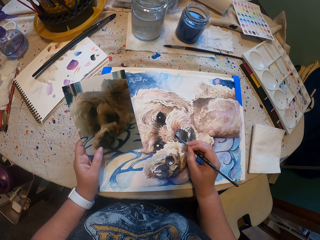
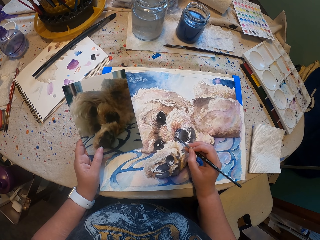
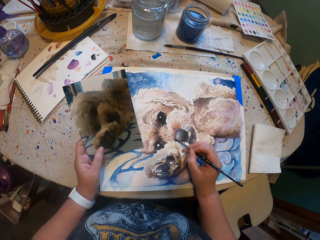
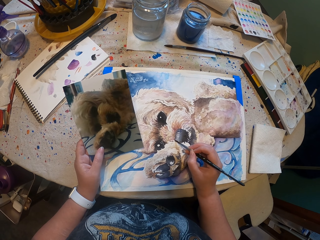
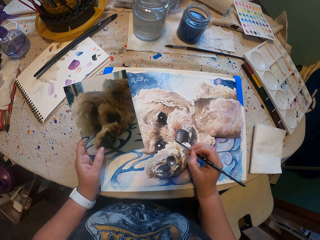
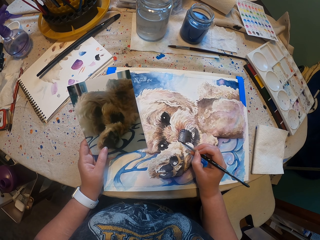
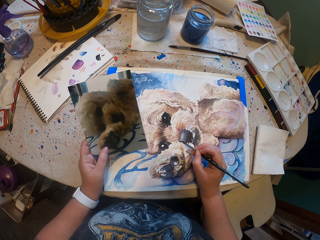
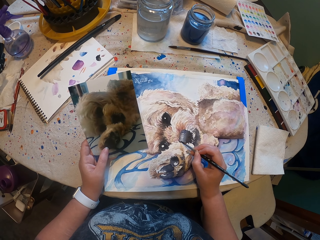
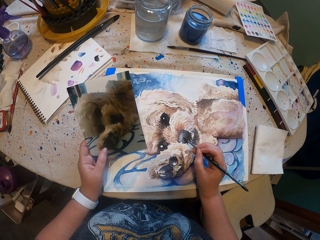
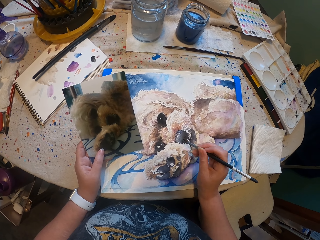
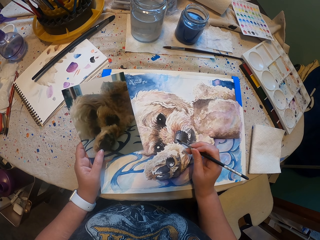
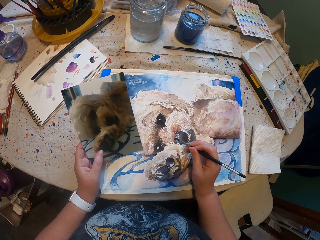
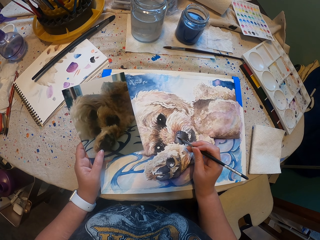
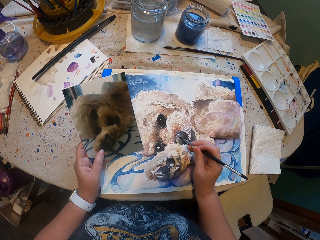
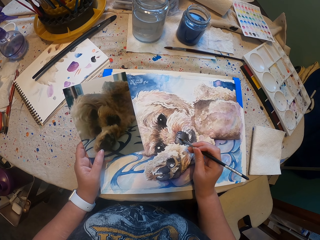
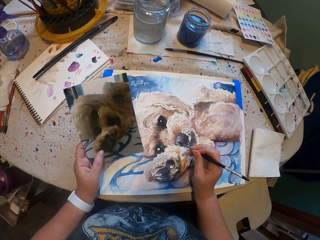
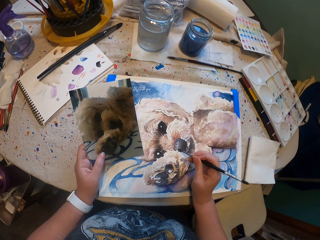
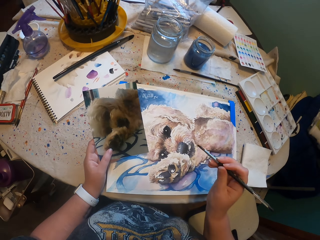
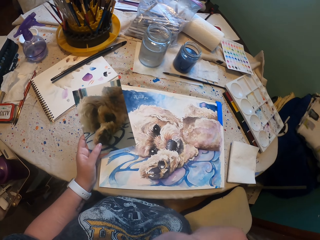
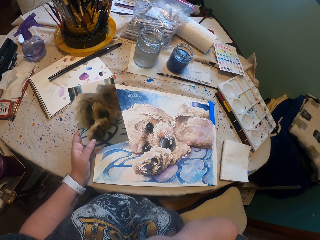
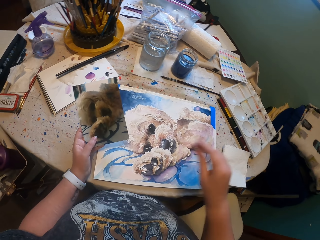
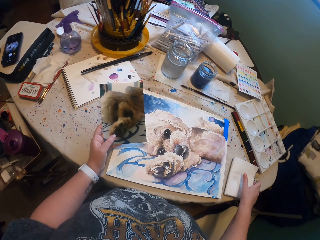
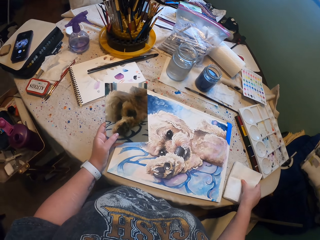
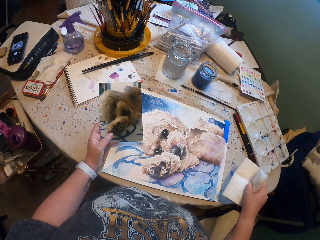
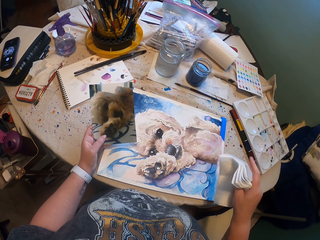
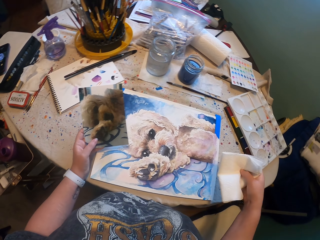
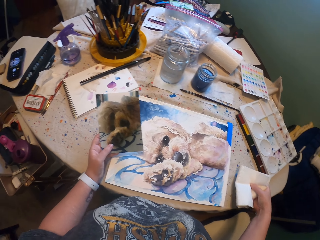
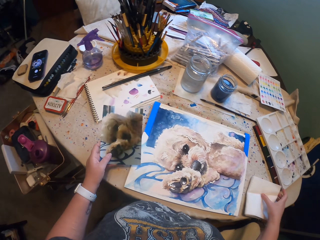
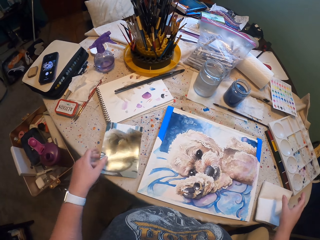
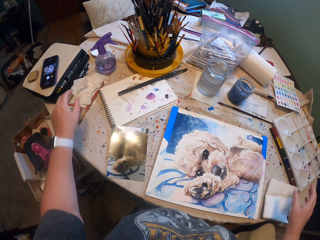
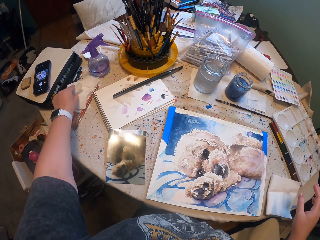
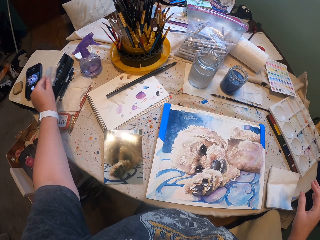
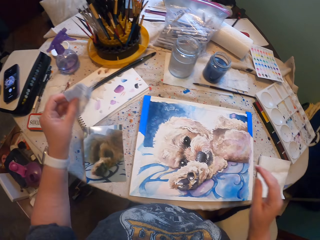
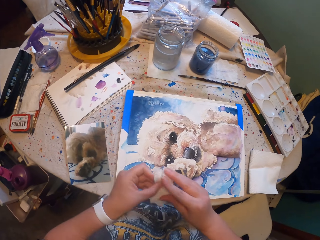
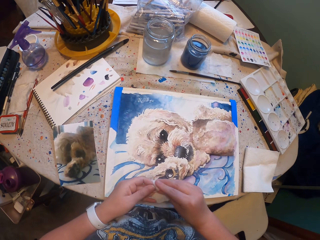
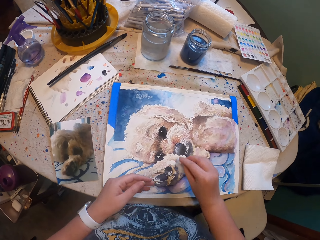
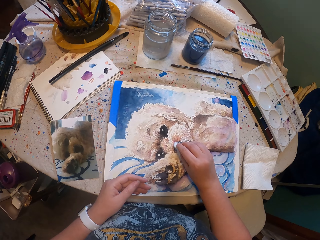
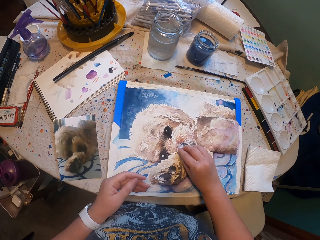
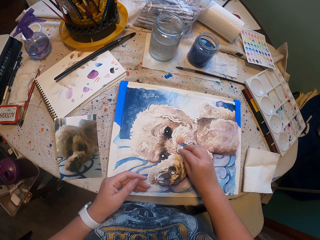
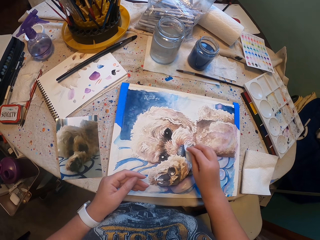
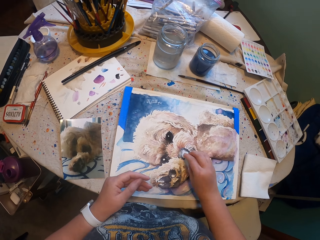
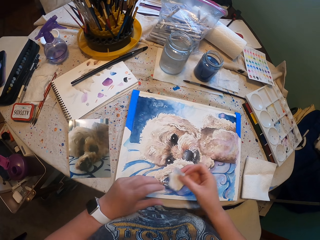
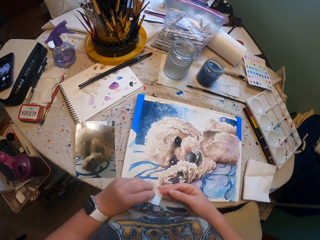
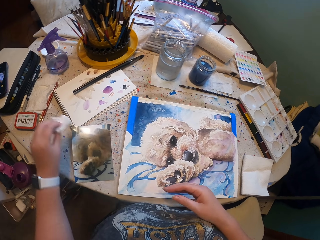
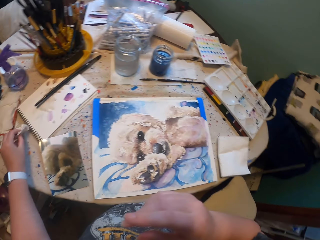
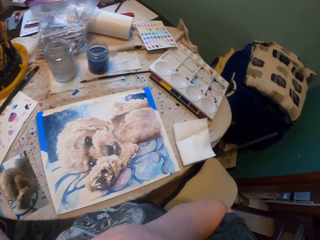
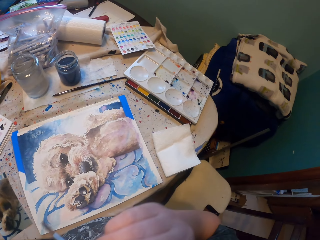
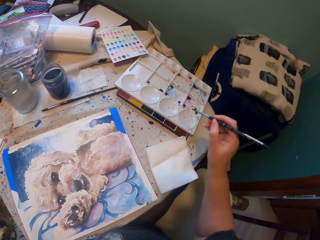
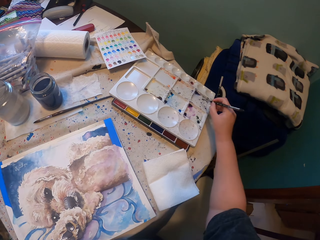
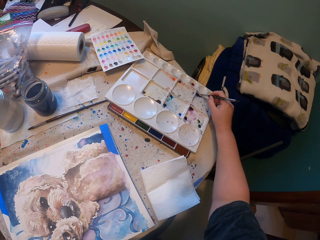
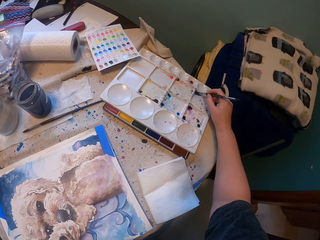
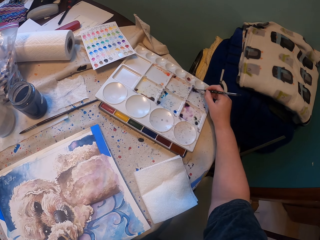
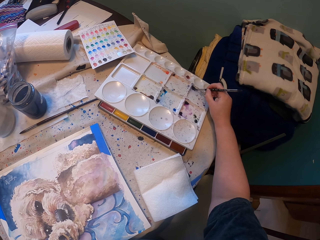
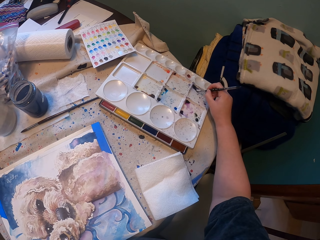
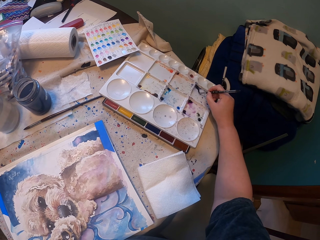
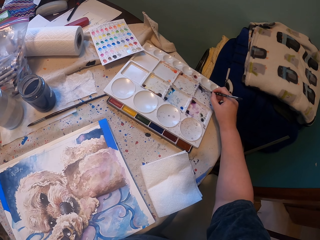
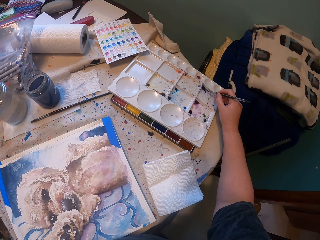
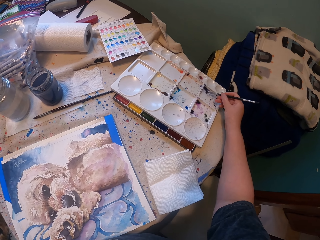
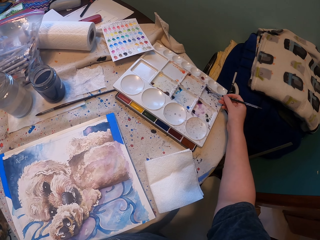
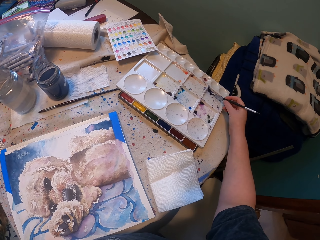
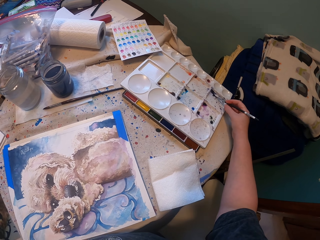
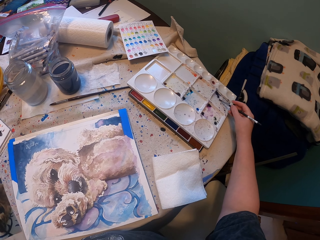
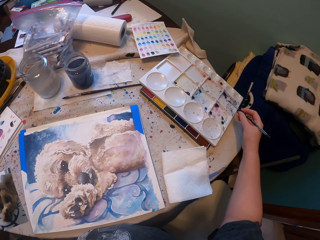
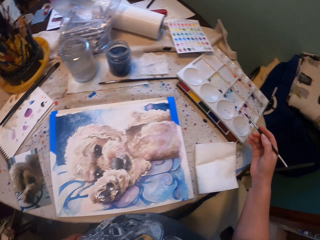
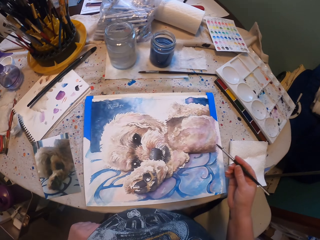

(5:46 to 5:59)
The camera wearer does something. They touch the paper. They hold the paper with a hand. They drop the picture on the table. They pick up something. They wipe the drawing with an object. They drop something on the table. They touch the tin of colors. They do something with the brush.

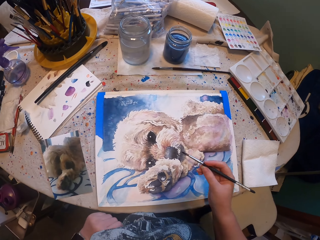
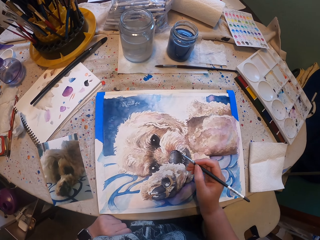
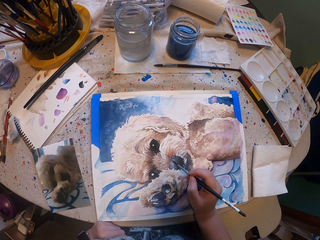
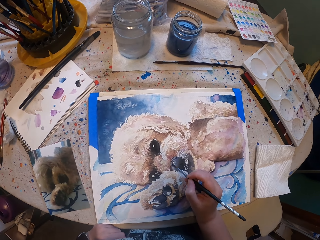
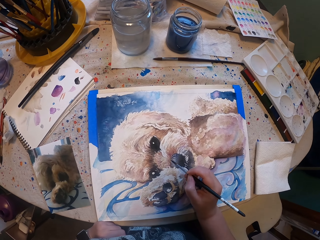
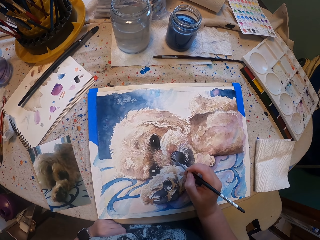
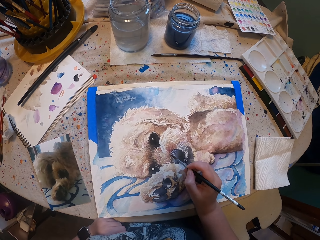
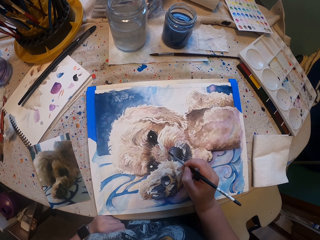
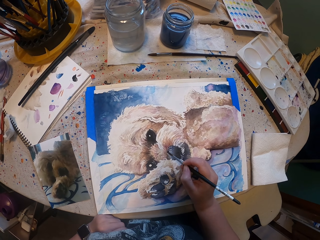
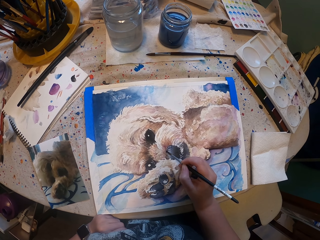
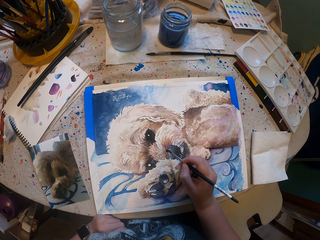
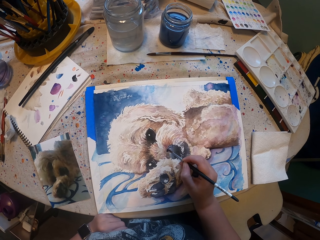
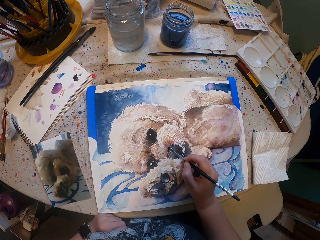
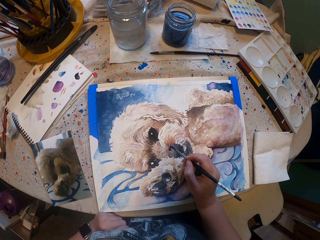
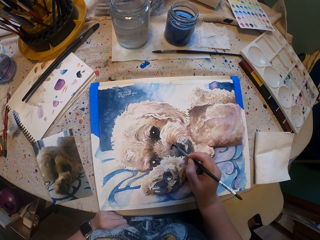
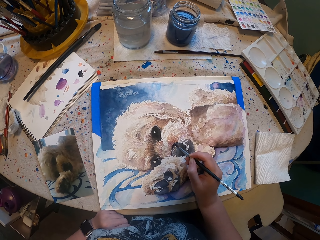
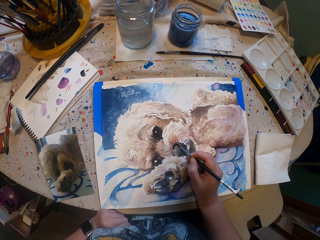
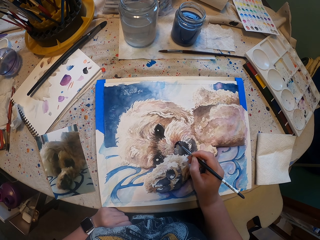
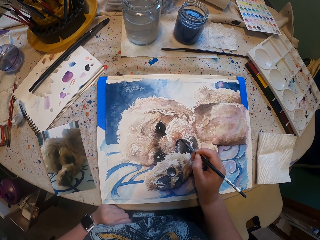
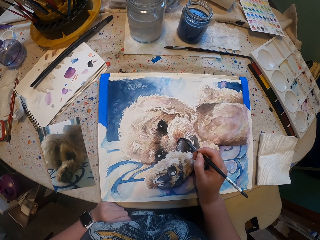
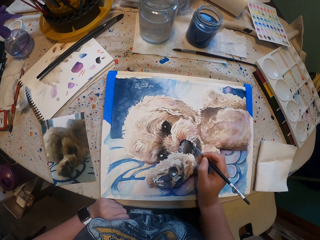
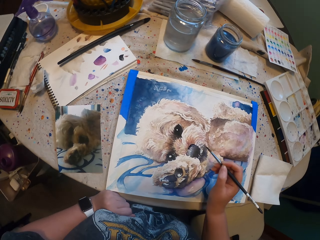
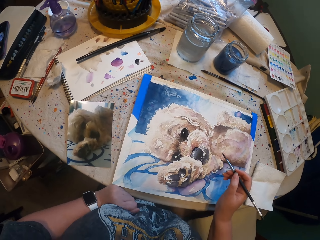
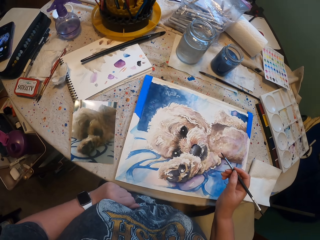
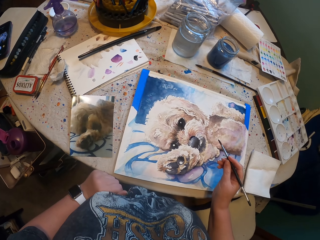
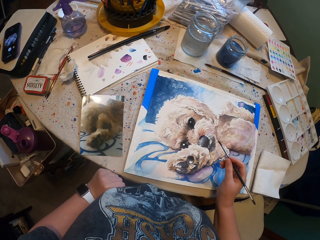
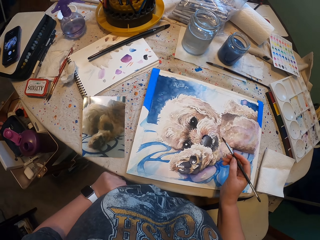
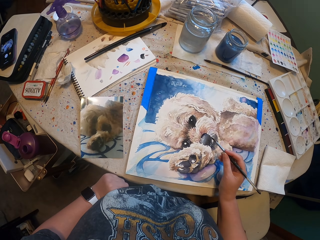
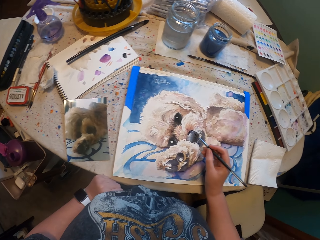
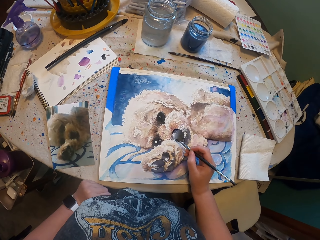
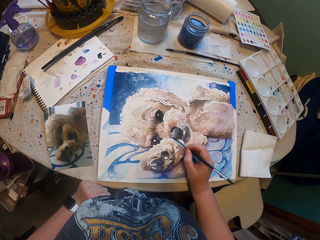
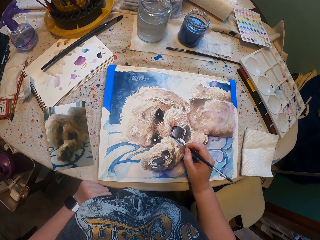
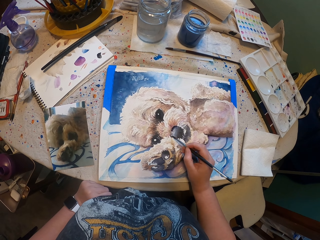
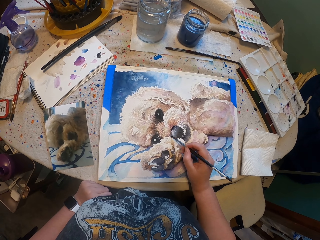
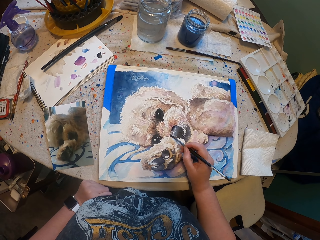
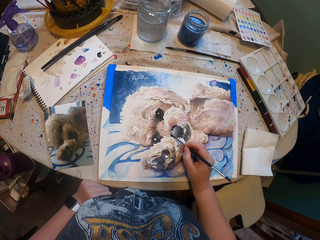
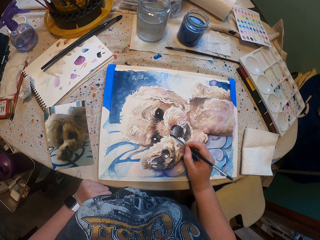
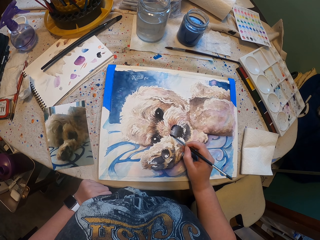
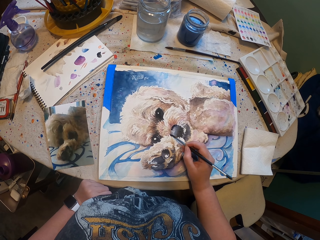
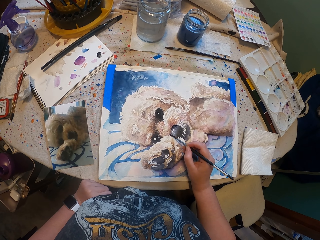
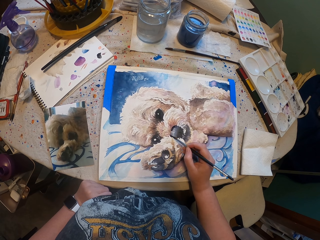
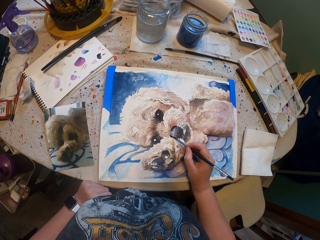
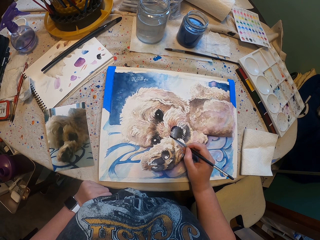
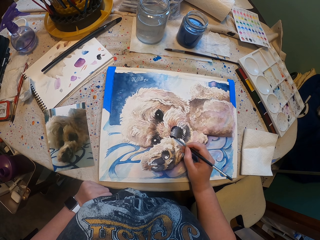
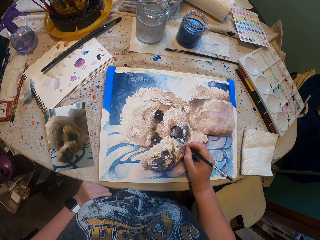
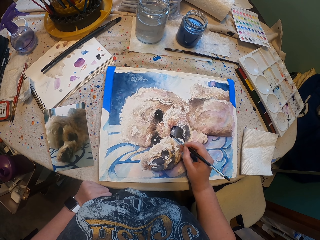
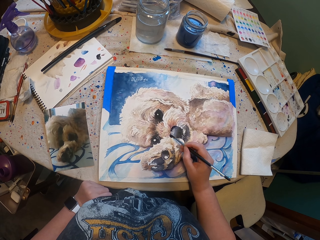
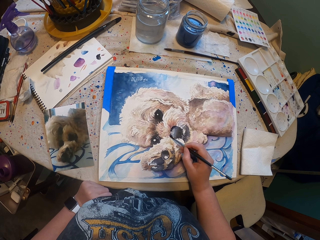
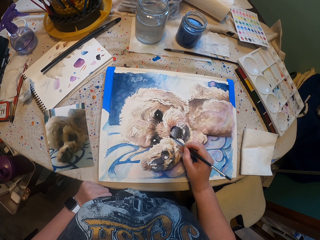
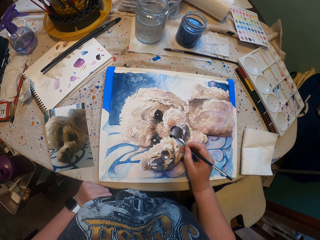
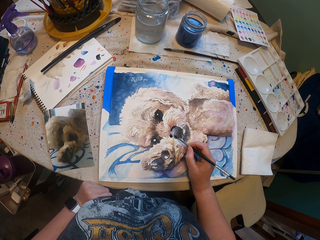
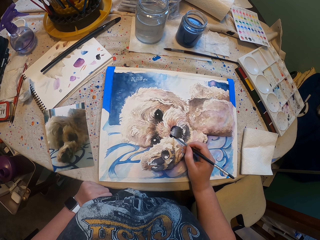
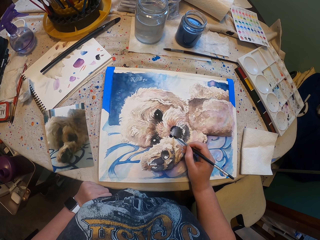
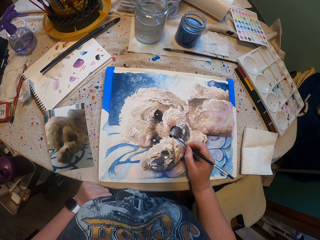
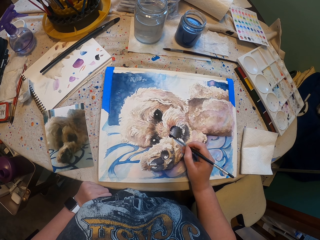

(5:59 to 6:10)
The camera wearer paints the drawing with a brush. They do something. They draw.
